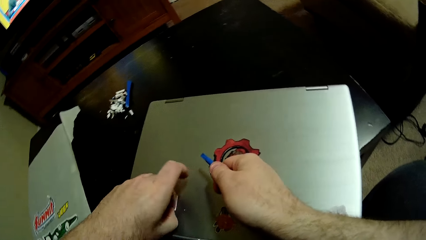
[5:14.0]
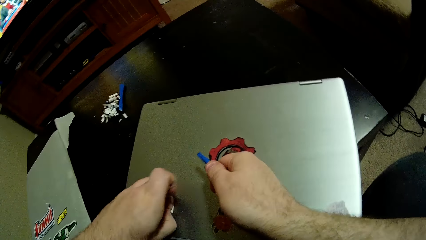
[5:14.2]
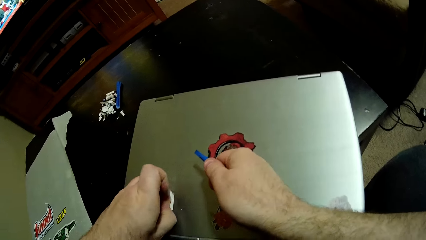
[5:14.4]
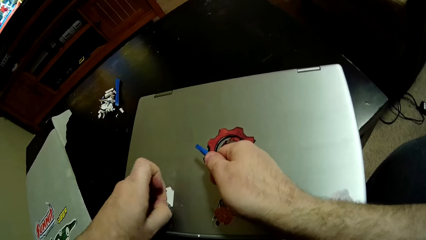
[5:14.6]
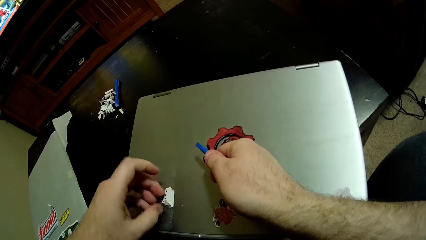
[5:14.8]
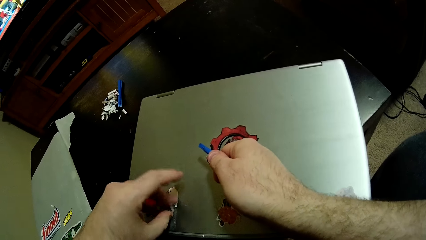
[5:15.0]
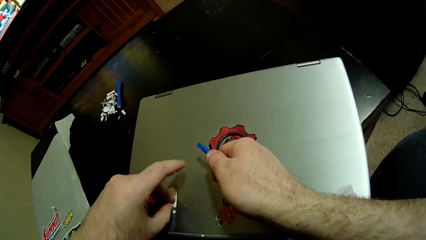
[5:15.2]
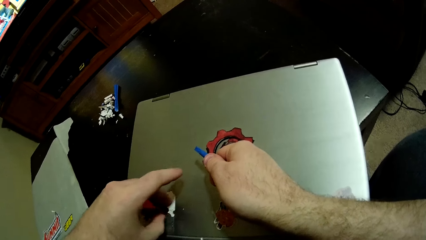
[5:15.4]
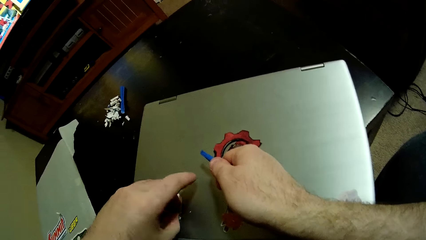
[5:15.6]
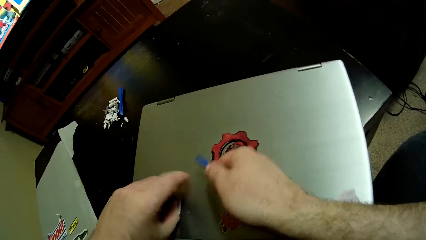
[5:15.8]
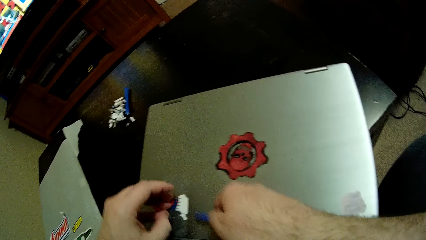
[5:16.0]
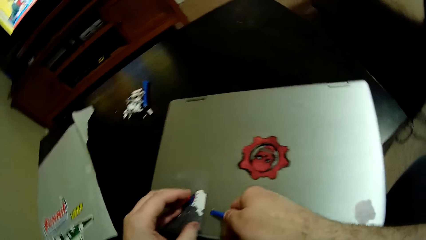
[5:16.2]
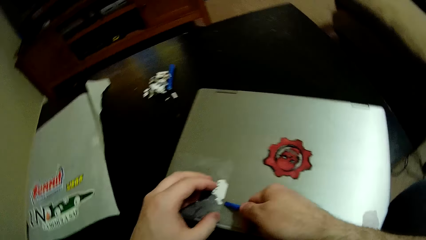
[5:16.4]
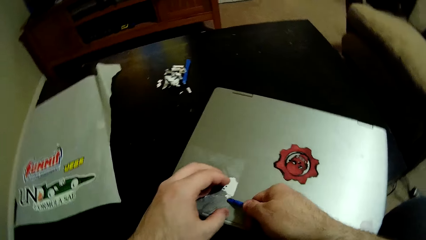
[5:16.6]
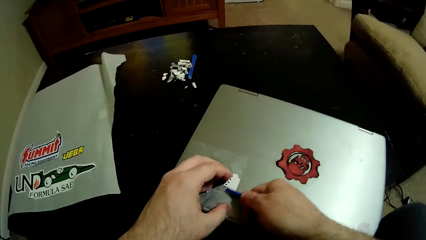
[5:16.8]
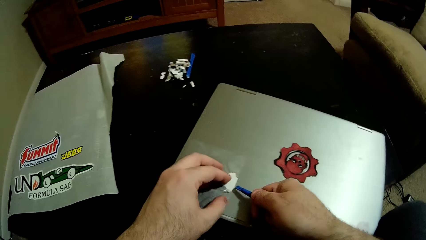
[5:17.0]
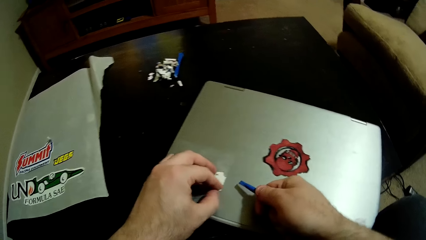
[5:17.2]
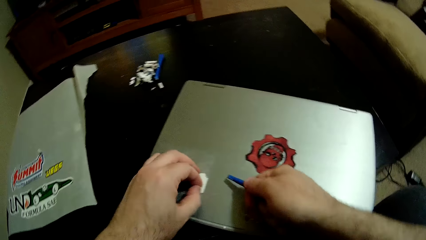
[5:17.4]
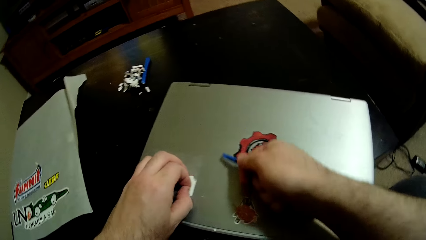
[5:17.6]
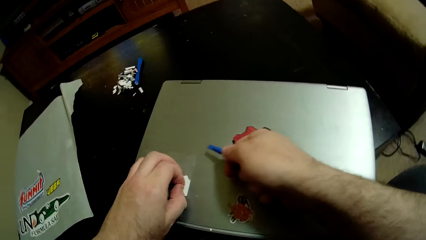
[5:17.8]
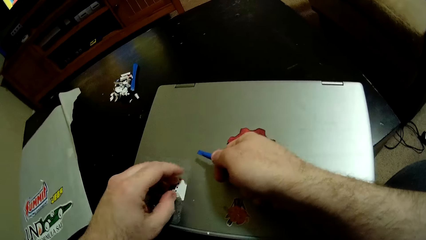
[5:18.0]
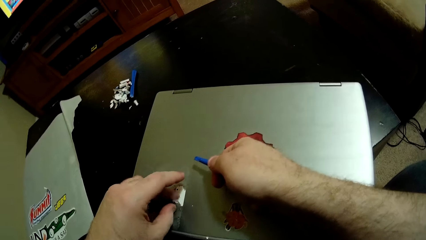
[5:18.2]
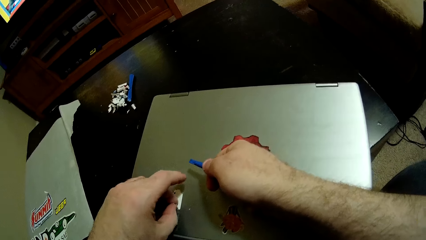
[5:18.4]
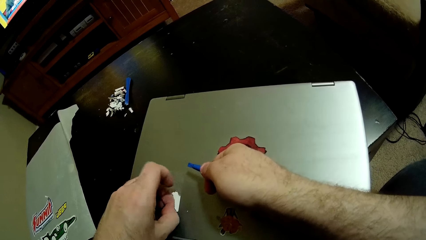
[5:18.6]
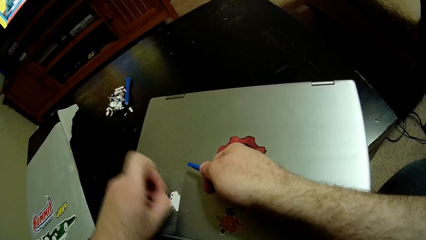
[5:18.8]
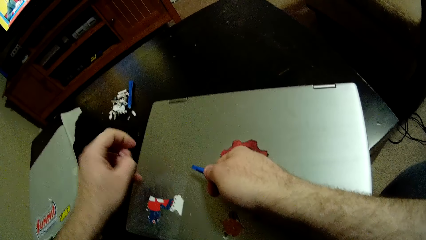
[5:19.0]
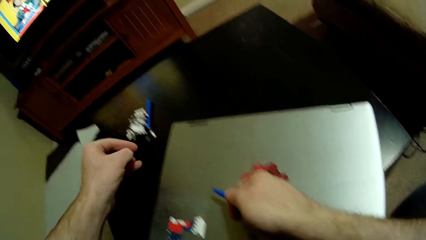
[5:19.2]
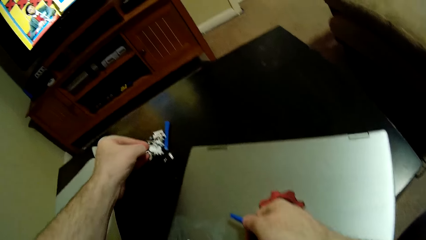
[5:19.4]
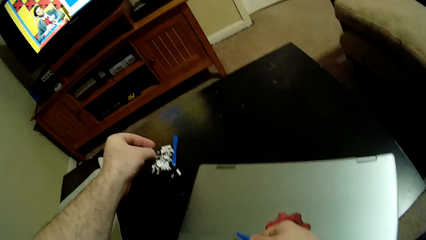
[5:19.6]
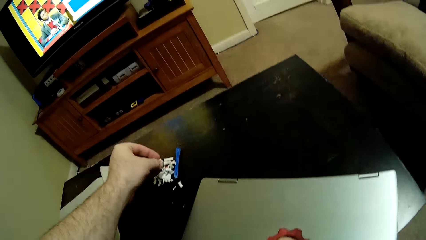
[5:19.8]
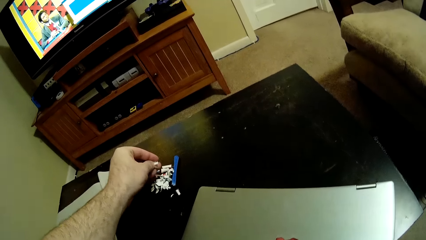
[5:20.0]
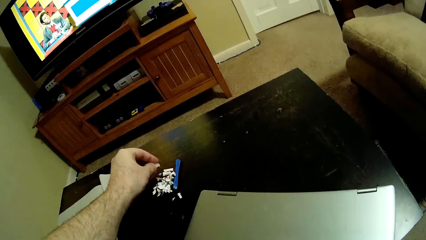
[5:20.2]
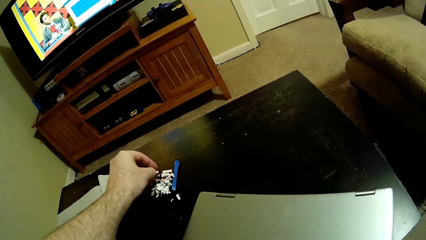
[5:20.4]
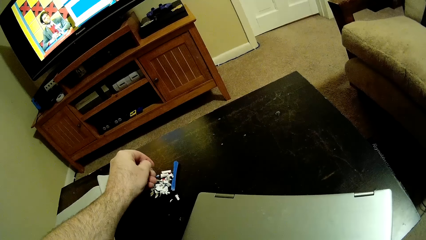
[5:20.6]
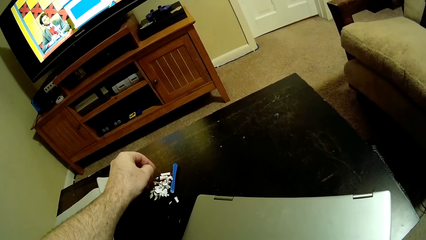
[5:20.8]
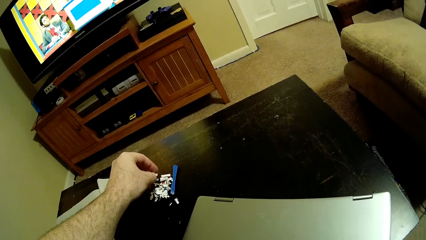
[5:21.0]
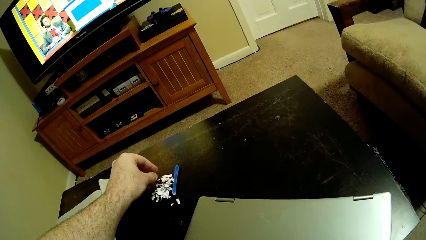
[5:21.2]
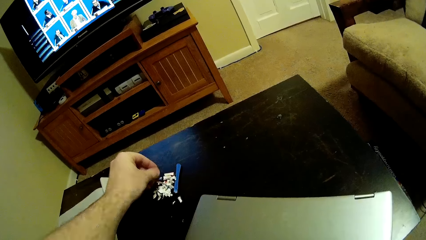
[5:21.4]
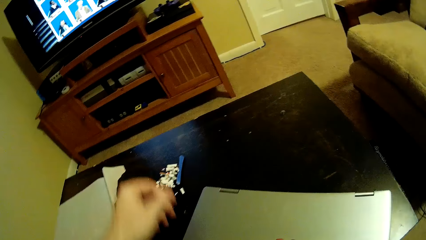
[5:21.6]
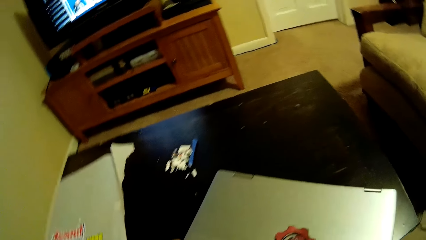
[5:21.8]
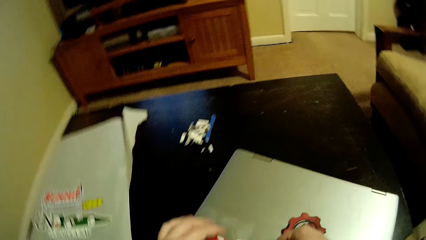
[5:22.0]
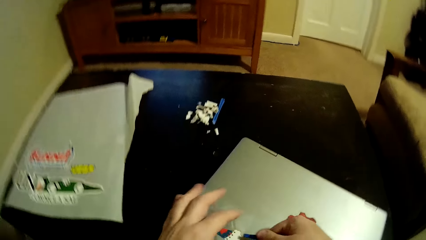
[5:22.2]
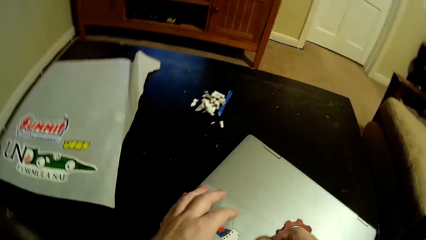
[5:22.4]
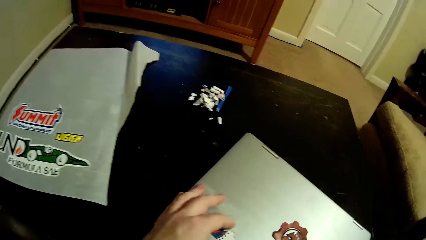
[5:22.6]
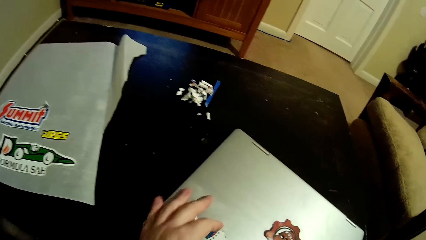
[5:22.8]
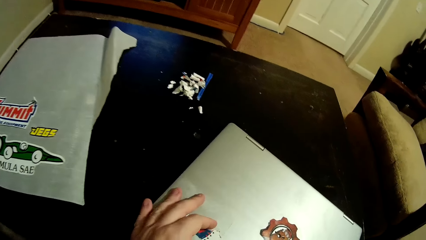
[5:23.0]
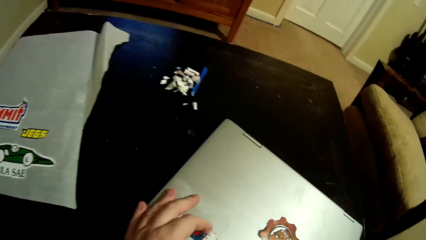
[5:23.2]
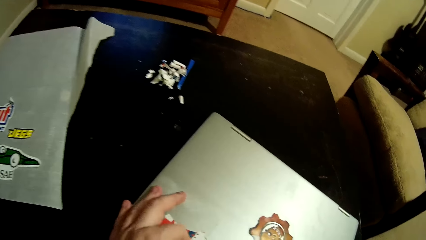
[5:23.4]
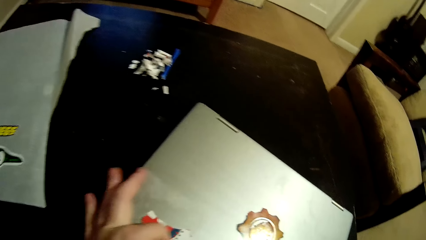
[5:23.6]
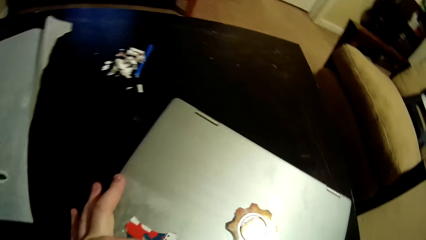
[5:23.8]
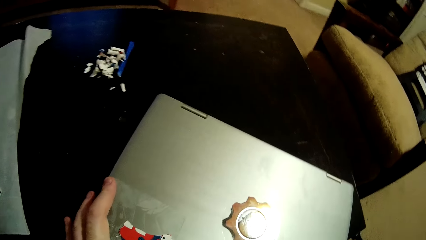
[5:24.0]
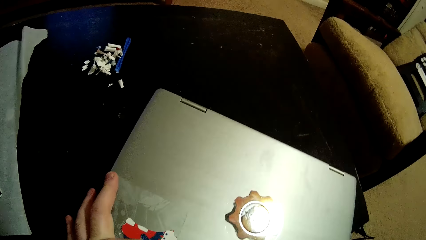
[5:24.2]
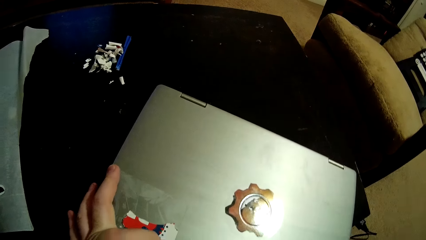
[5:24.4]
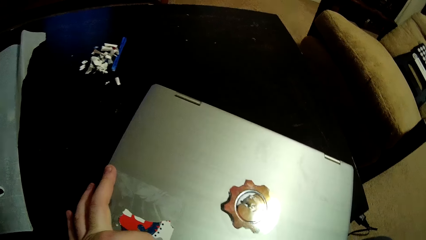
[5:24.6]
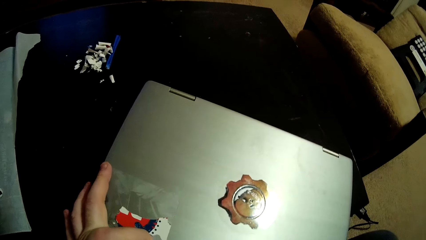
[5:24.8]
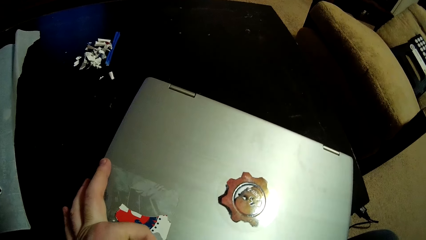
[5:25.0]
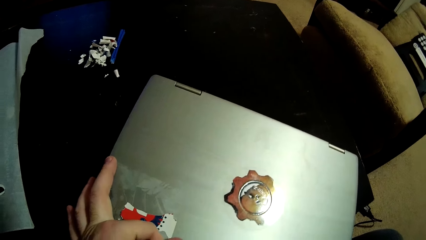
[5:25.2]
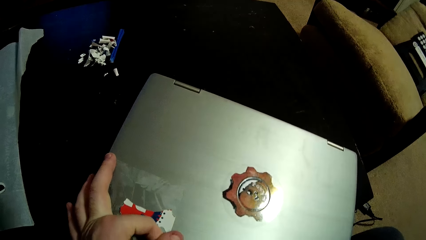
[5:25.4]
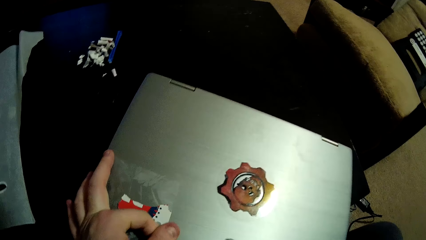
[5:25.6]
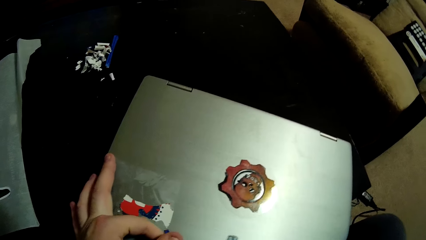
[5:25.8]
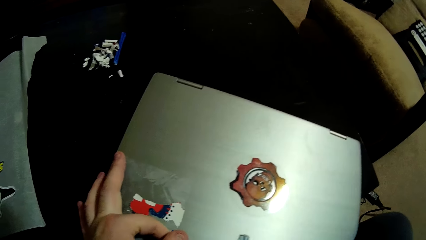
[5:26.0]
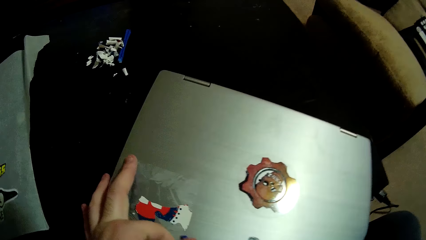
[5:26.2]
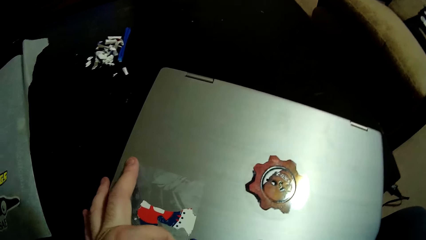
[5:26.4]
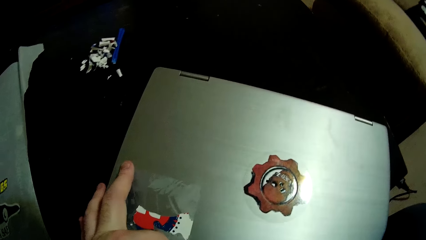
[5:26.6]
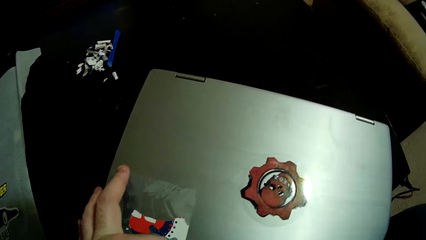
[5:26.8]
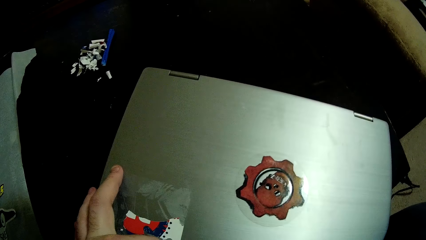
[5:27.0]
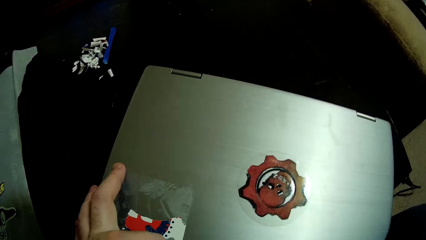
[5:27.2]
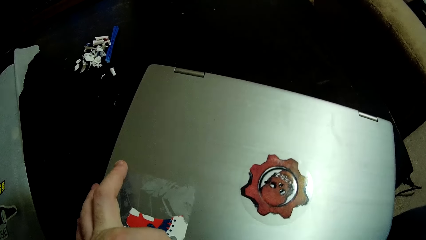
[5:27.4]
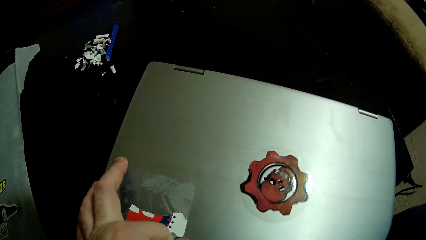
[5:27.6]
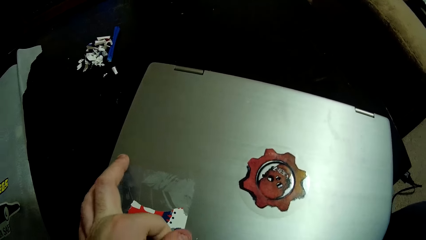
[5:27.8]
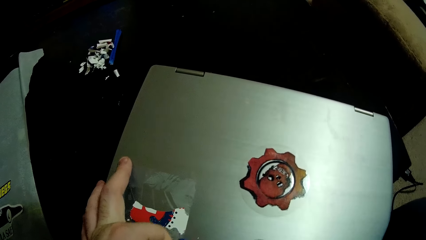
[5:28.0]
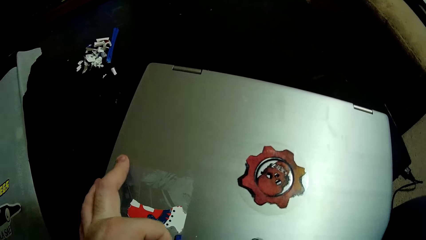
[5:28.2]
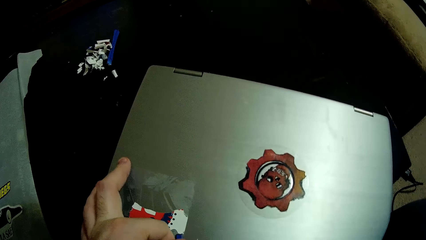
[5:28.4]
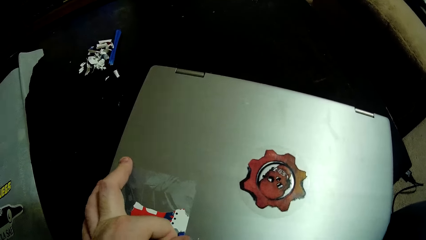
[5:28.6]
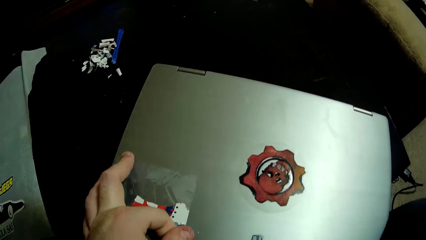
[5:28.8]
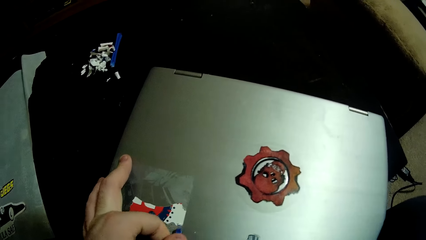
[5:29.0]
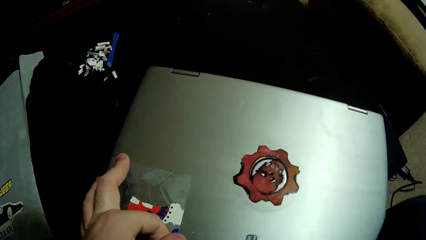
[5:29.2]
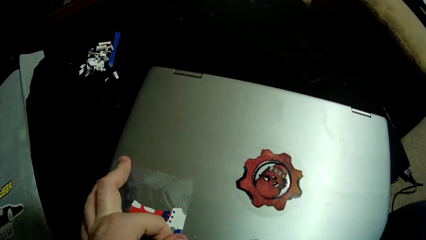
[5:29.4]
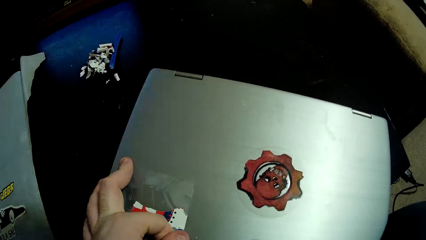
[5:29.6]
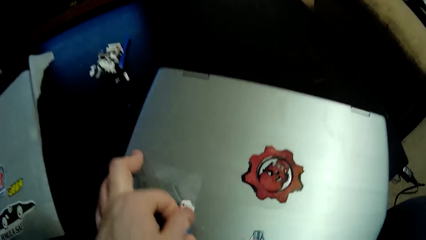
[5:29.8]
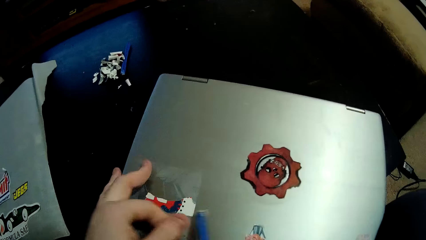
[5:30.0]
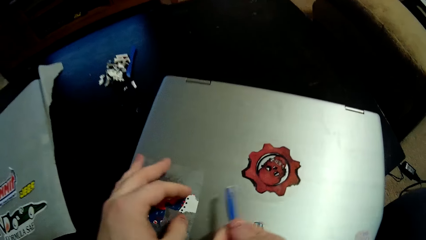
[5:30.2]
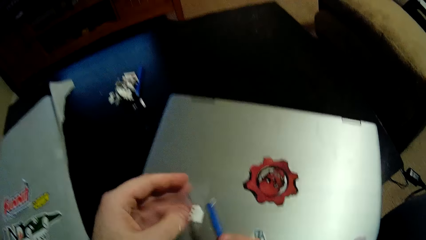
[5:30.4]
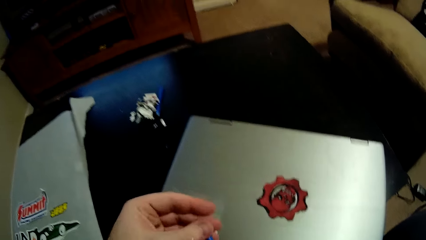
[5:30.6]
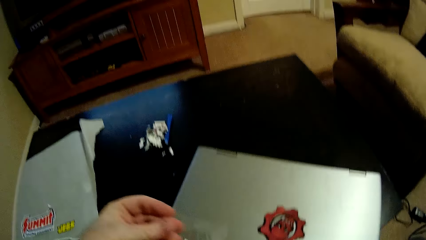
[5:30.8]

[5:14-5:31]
The camera wearer tears the sticker with his hand. He removes the sticker from the laptop with his left hand and scrapes the sticker on the laptop with a sticker scraper. He throws a piece of sticker on the table. He removes the sticker on the laptop. He scrapes the sticker on the laptop with the sticker scraper.
